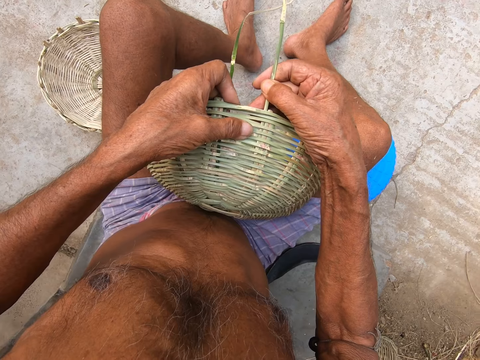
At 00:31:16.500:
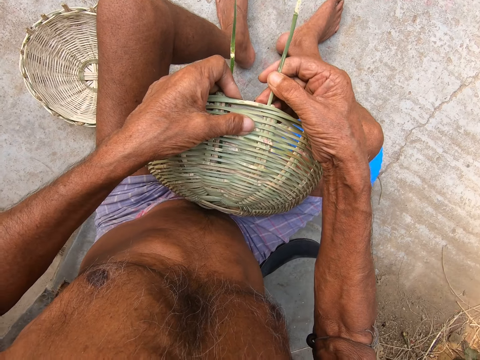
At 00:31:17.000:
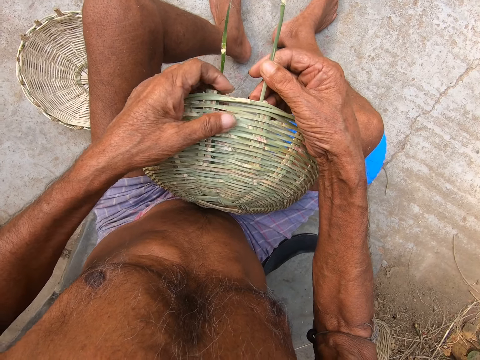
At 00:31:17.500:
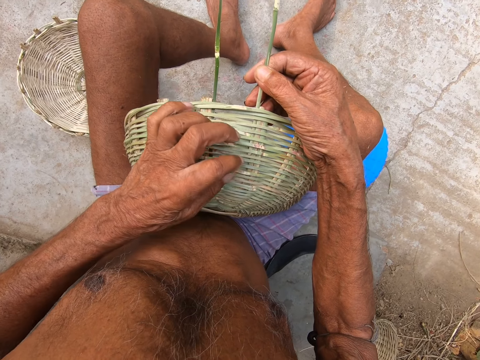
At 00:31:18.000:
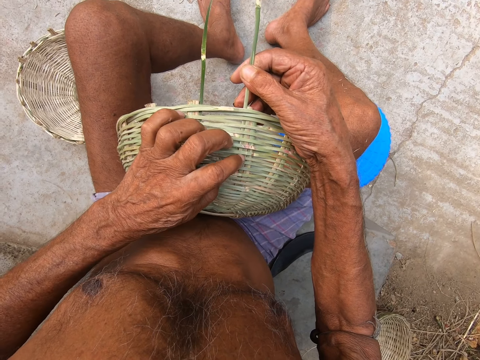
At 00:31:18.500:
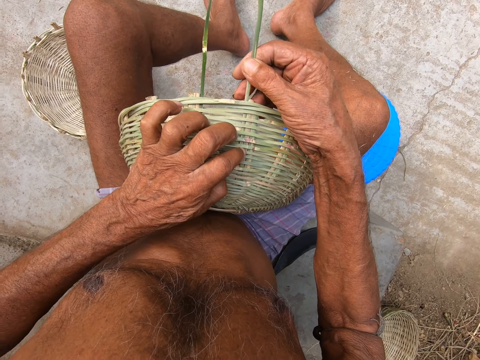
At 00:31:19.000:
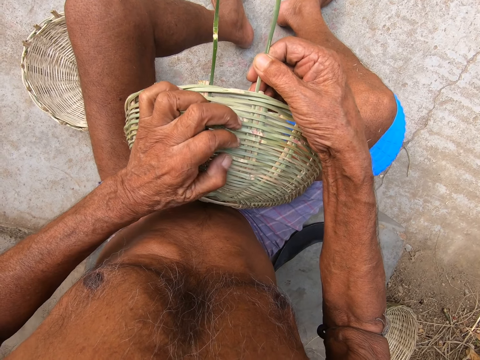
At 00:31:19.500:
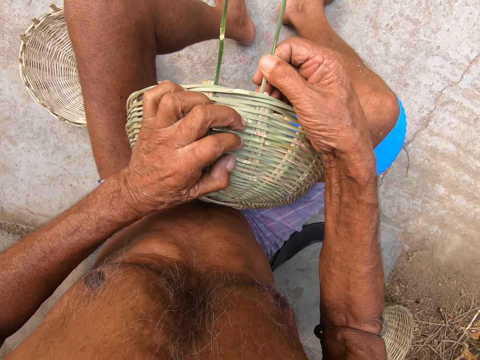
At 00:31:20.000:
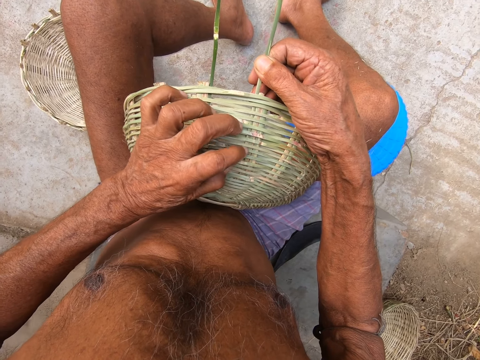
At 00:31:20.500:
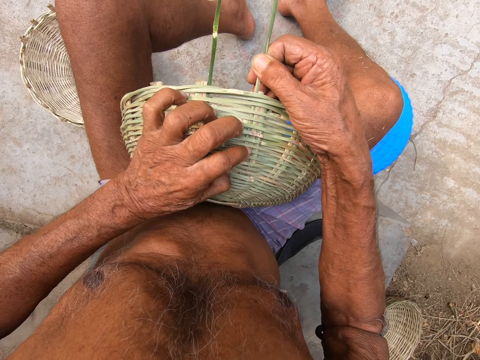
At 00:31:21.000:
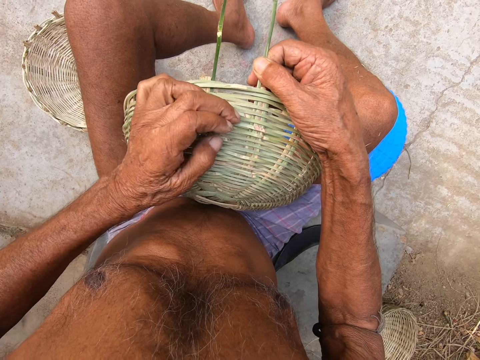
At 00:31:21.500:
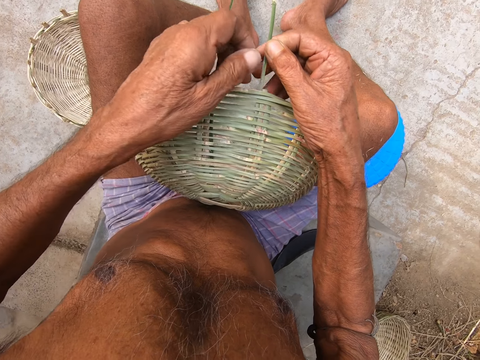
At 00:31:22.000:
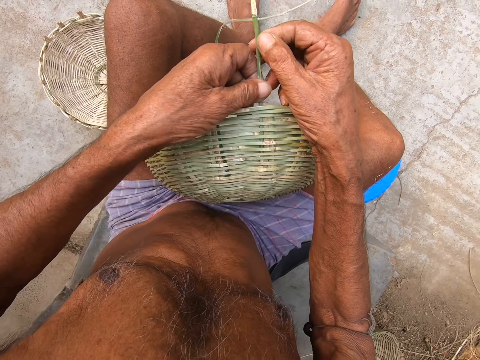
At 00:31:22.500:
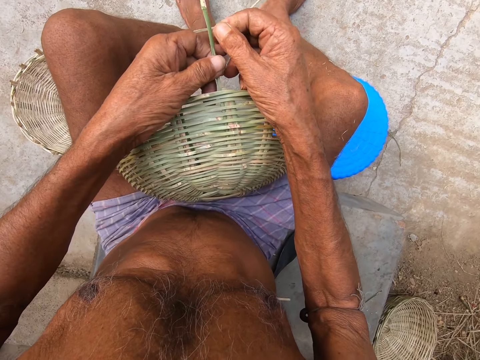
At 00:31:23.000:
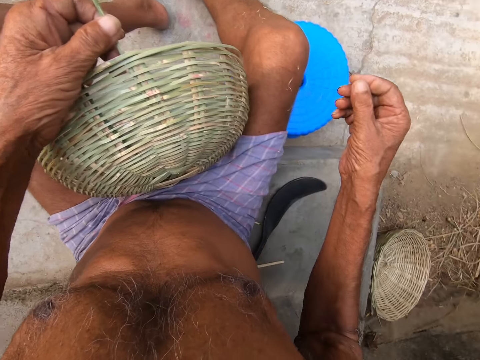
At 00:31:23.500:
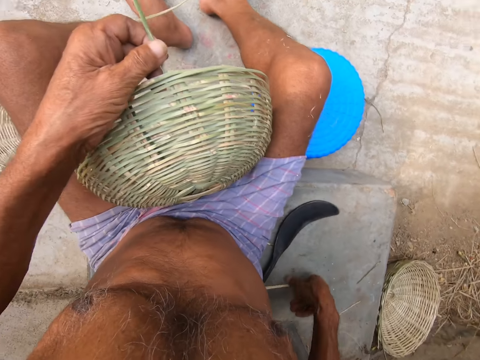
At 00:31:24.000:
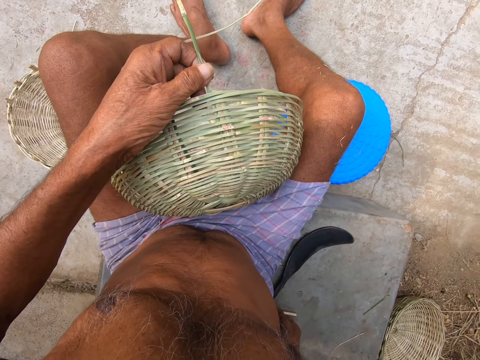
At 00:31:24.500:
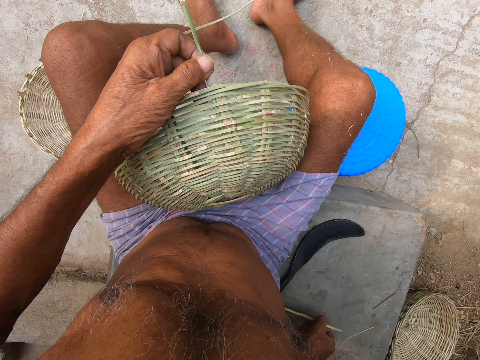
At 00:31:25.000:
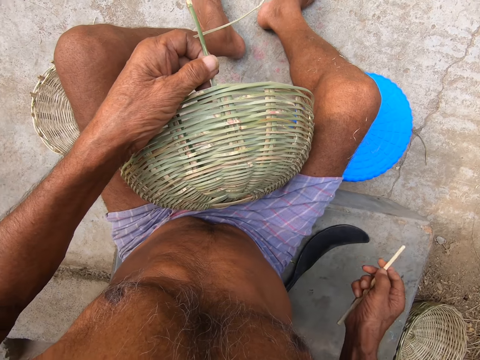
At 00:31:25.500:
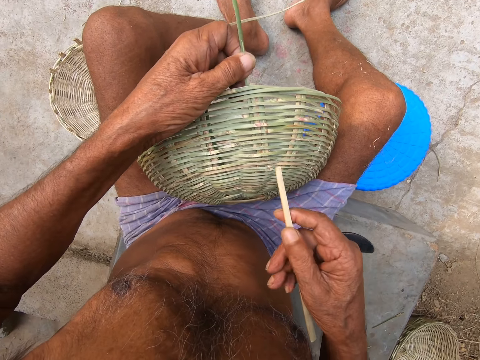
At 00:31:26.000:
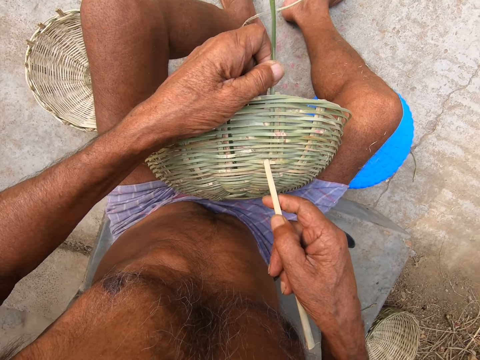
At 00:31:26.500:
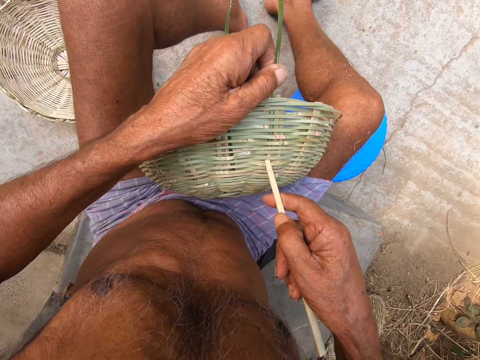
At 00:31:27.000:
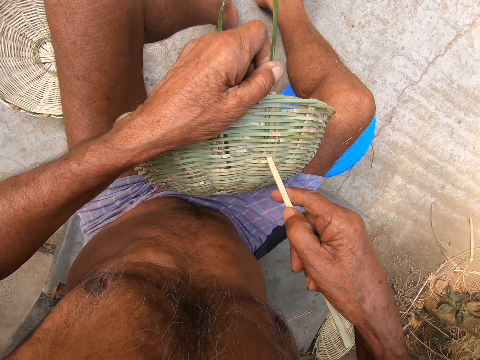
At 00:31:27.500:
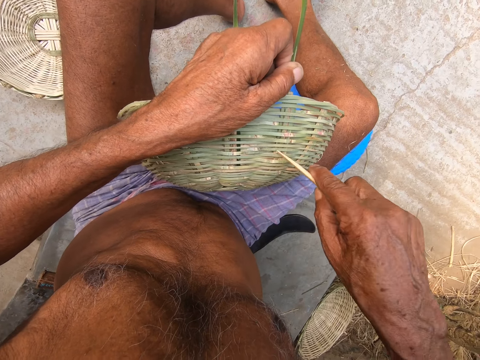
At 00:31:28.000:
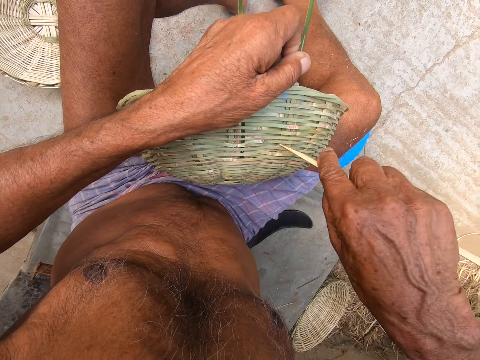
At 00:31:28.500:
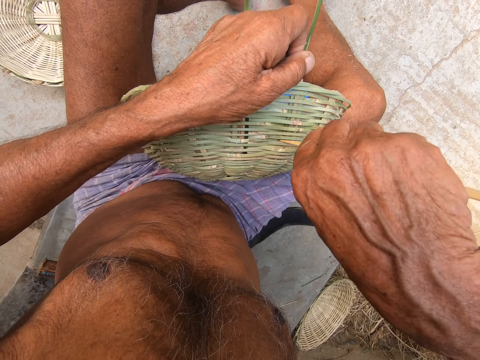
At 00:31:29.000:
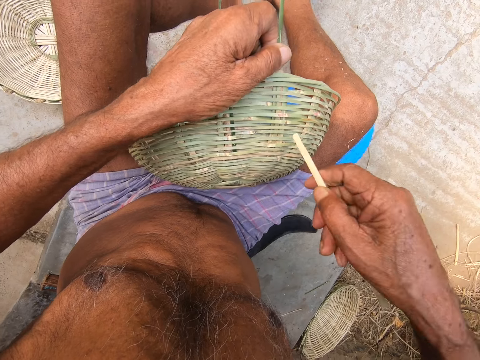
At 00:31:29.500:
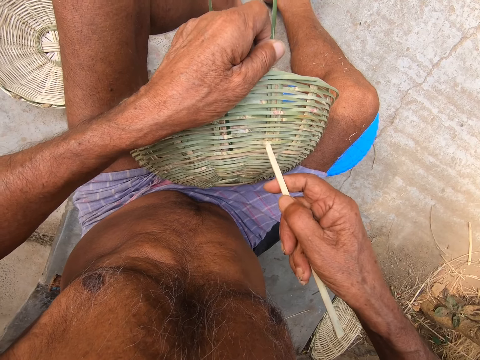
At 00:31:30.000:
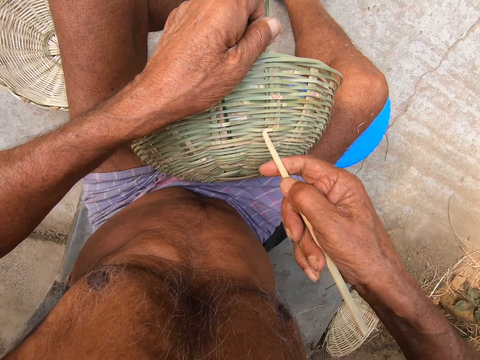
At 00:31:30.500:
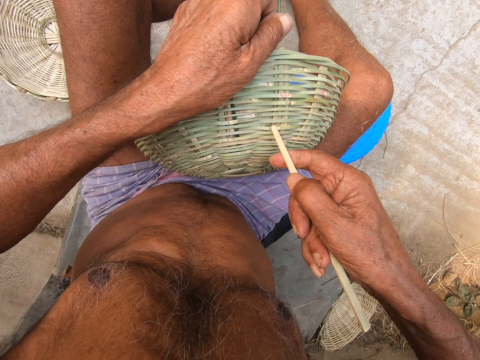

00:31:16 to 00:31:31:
The camera wearer presses the basket with his left hand. He holds the bamboo strip in his left hand. He picks up a weaving stick from the ground with his right hand. He inserts the bamboo strip into the basket on his lap with his left hand and the stick in his right hand.

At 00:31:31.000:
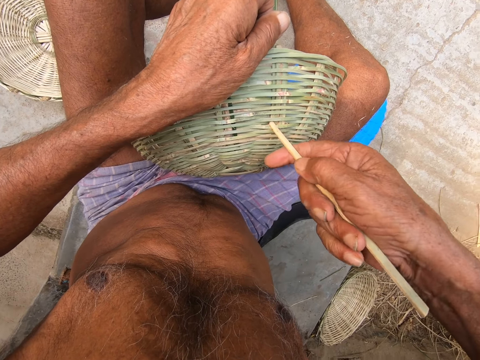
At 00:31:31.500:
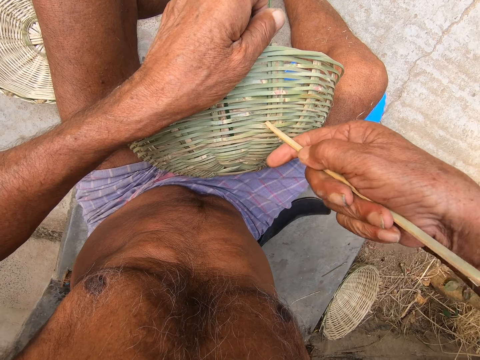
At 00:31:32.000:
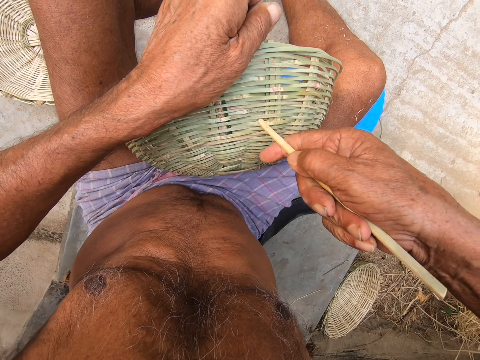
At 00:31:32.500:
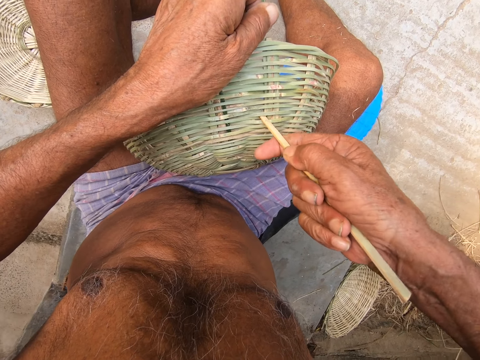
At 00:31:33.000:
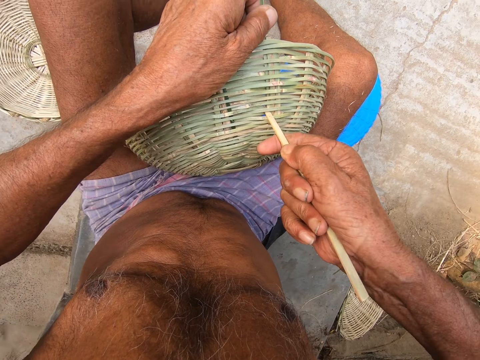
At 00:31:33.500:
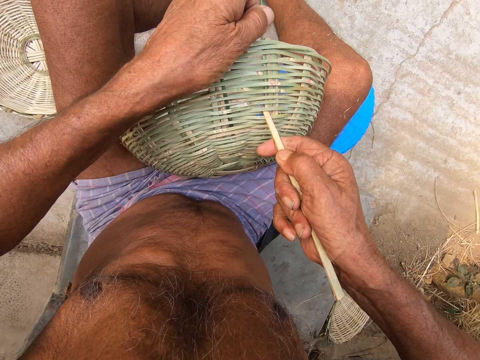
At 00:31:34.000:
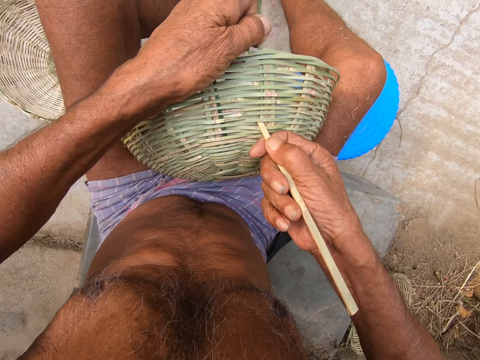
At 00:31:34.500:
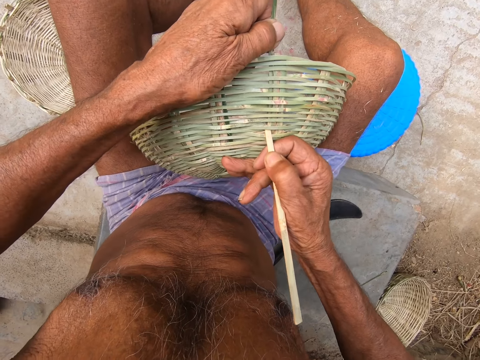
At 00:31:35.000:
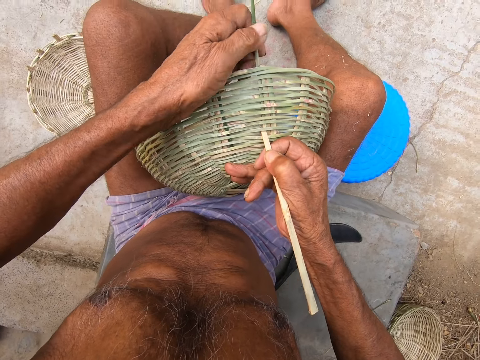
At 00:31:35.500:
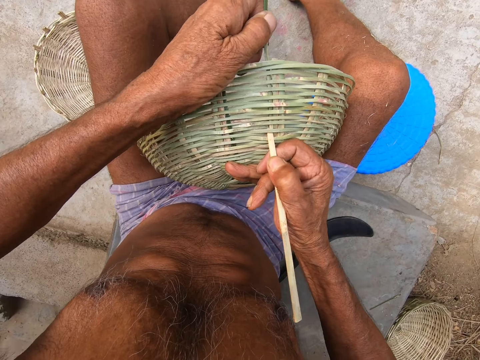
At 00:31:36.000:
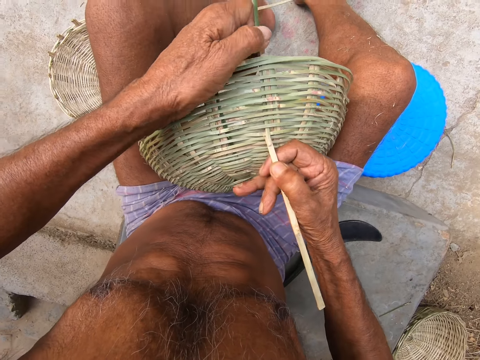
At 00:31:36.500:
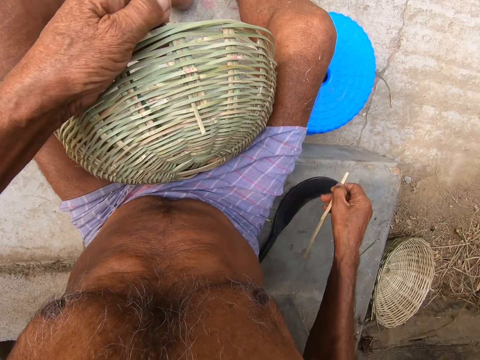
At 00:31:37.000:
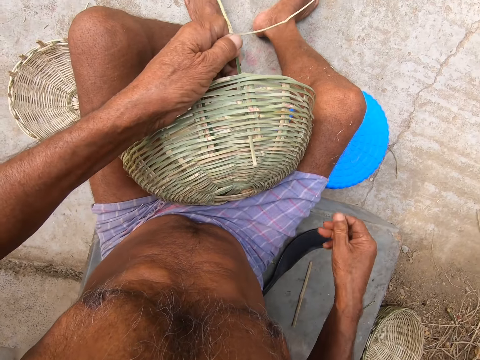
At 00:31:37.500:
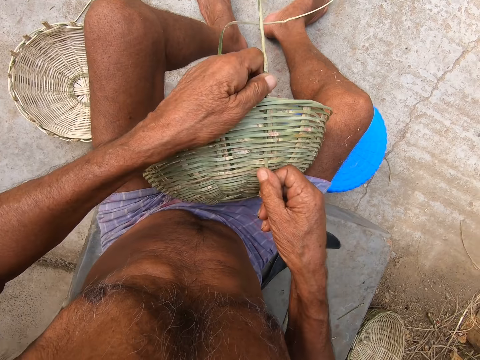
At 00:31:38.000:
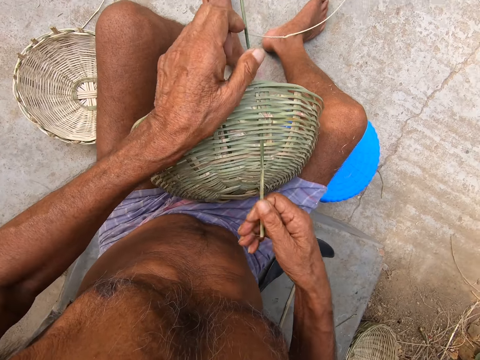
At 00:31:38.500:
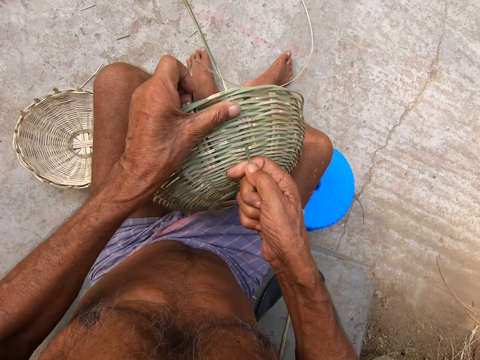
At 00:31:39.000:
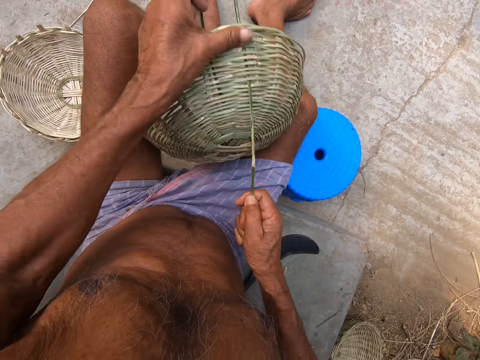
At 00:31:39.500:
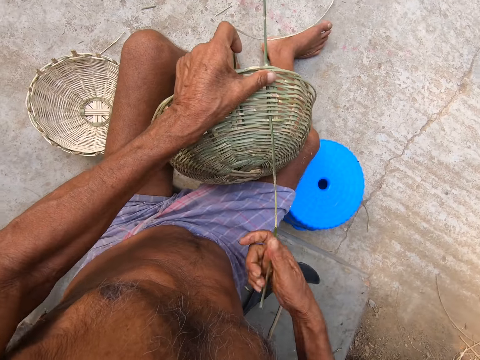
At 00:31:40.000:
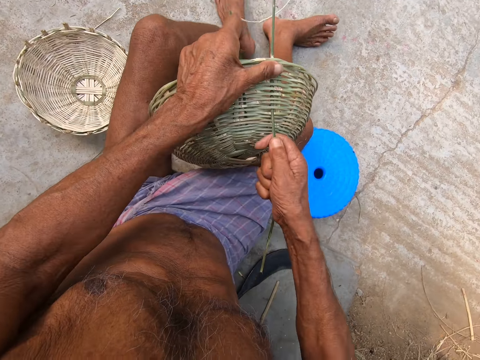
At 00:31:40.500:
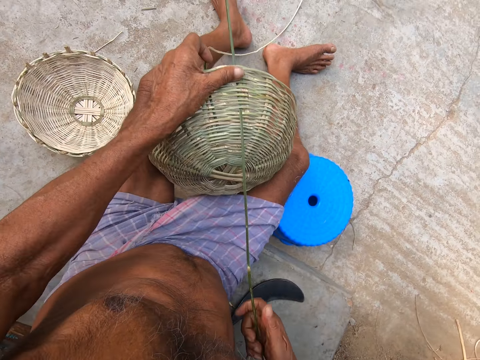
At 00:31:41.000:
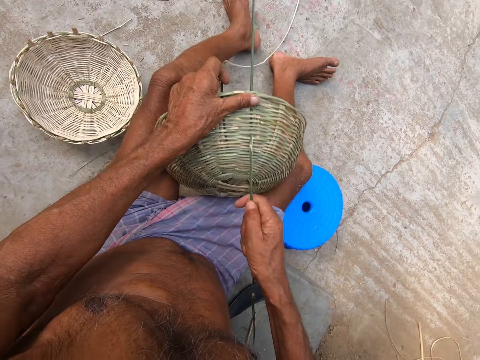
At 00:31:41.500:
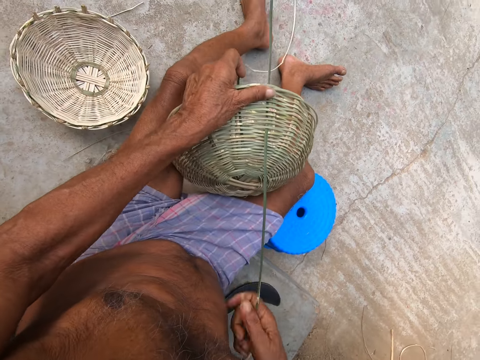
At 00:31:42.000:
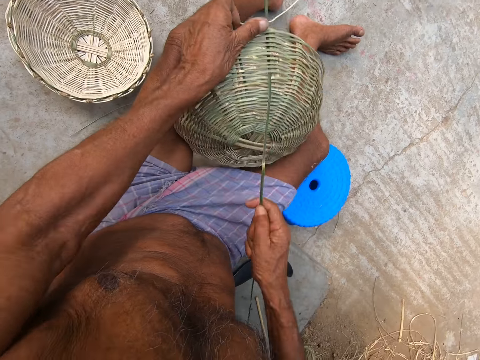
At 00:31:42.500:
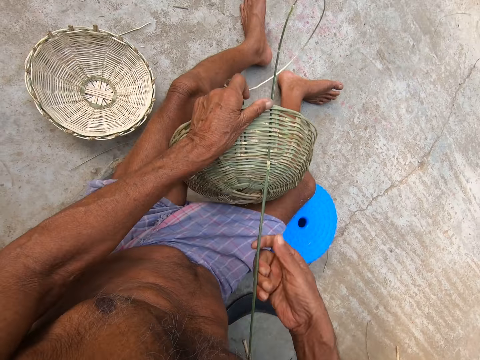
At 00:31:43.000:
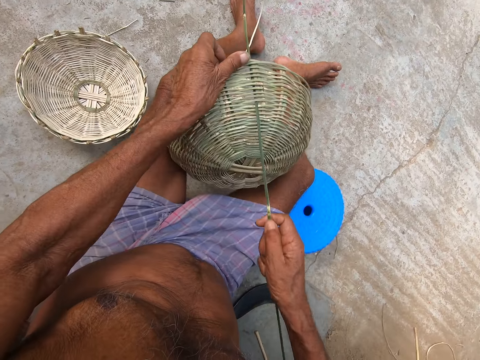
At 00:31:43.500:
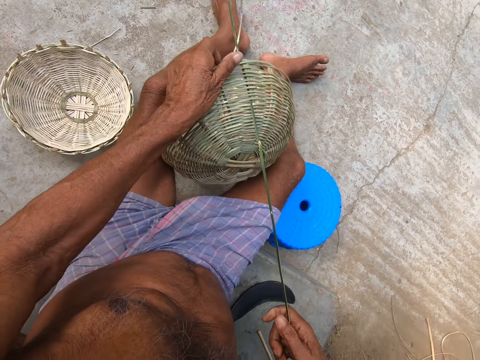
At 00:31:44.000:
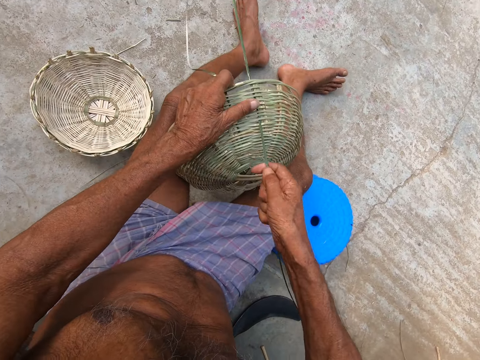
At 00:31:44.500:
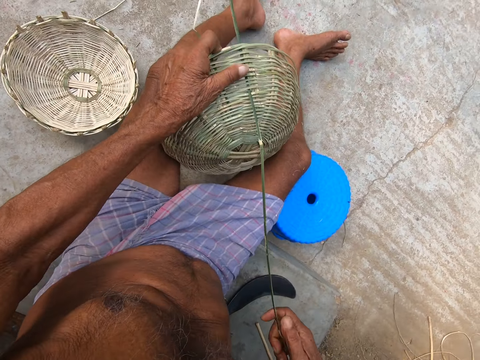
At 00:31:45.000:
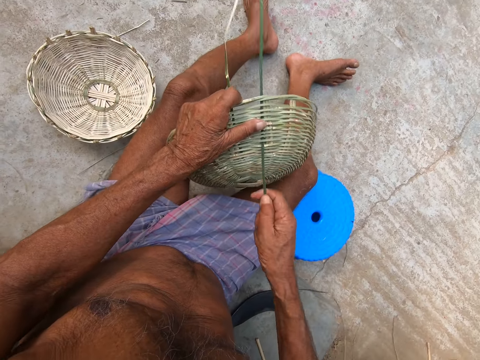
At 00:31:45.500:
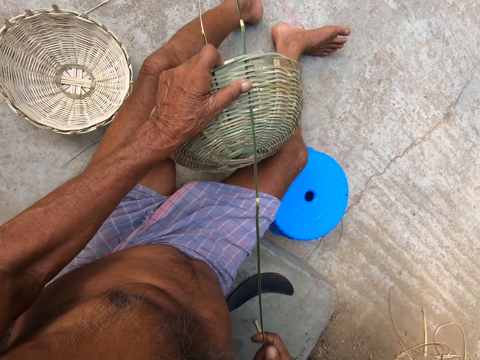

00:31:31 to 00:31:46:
The camera wearer attaches the weaving stick on the basket. He places the stick in his right hand on the ground. He pulls the bamboo strip through the basket on his lap with his right hand. He weaves the basket. He pulls the weaving reed.
